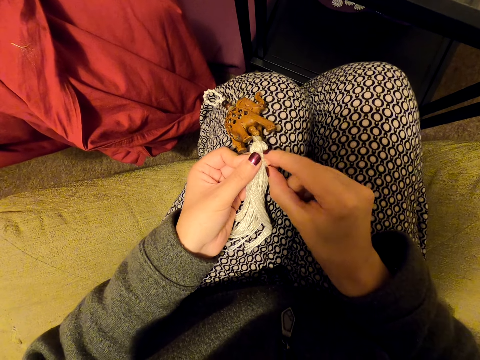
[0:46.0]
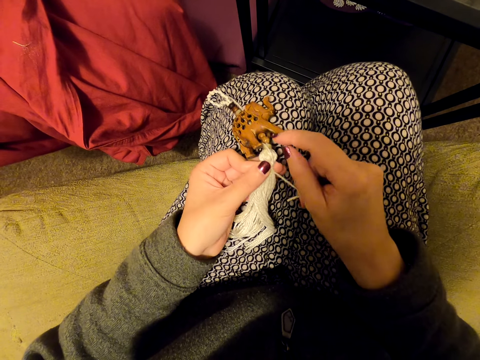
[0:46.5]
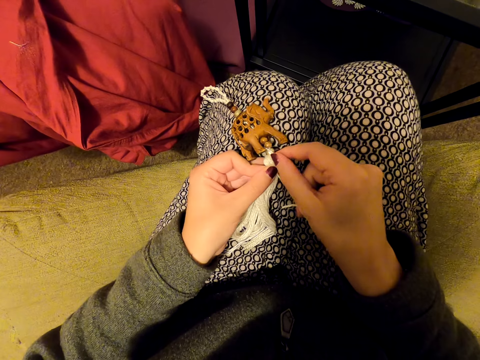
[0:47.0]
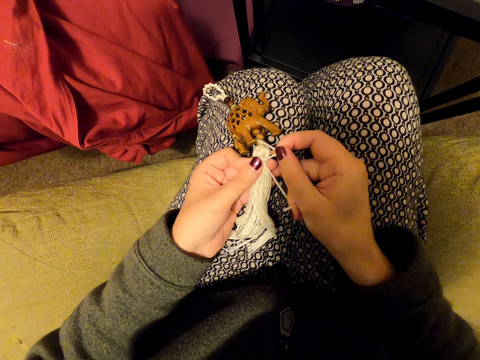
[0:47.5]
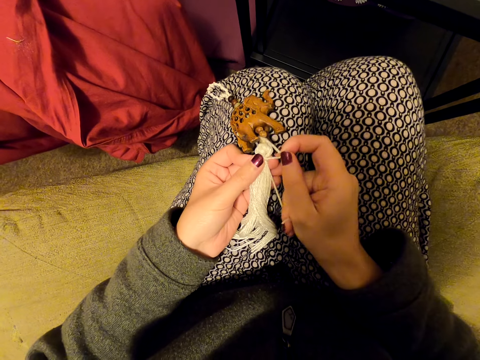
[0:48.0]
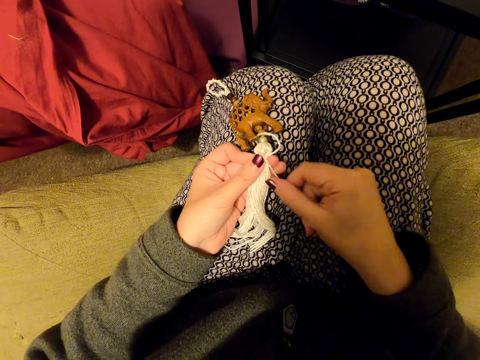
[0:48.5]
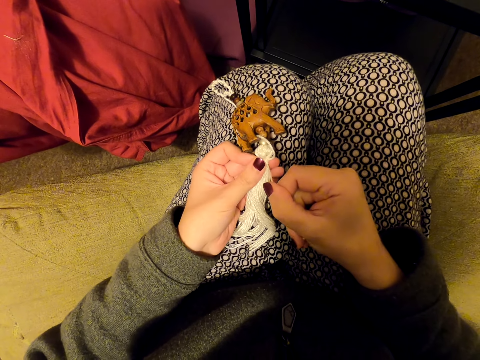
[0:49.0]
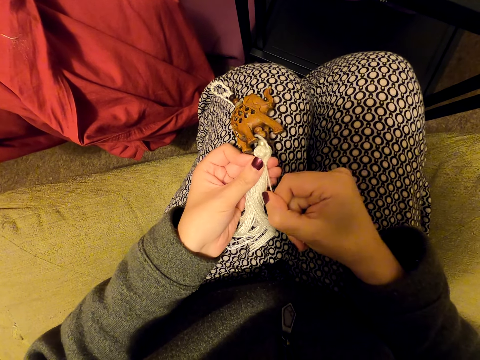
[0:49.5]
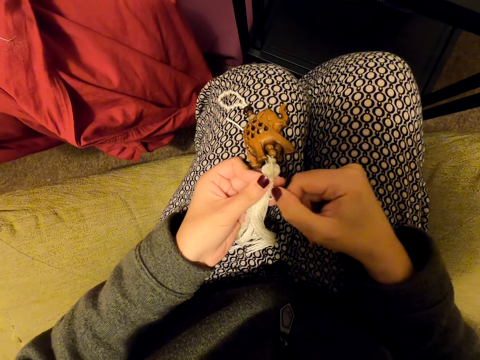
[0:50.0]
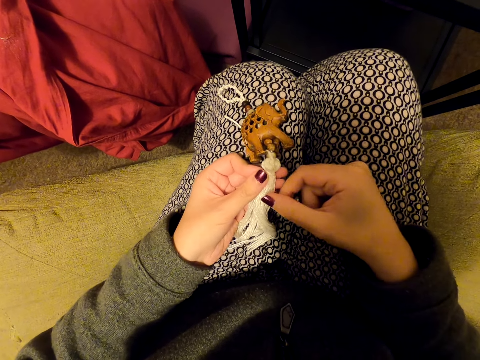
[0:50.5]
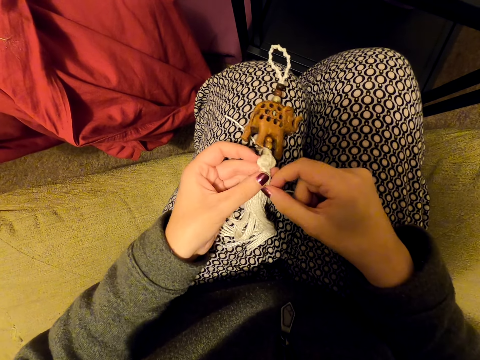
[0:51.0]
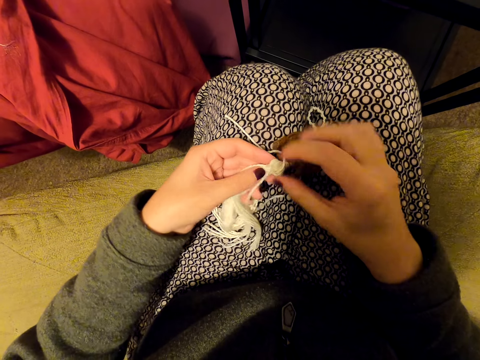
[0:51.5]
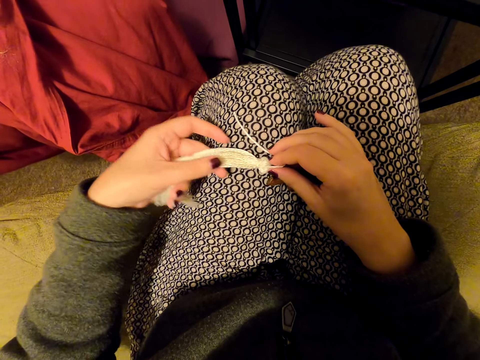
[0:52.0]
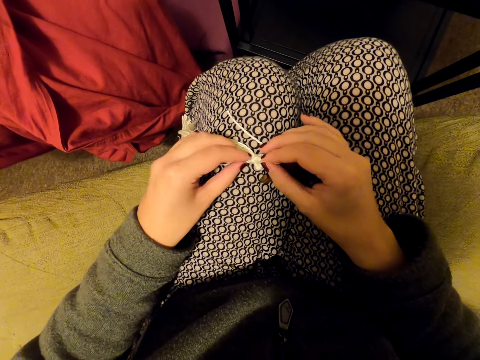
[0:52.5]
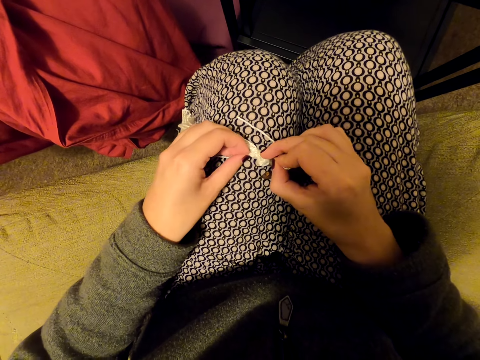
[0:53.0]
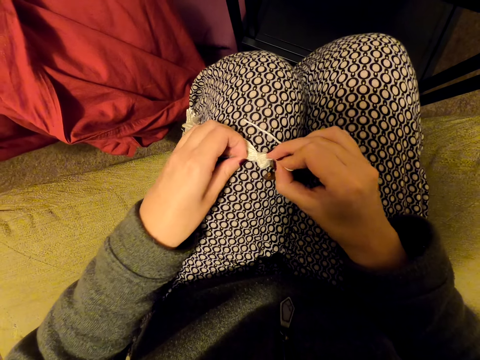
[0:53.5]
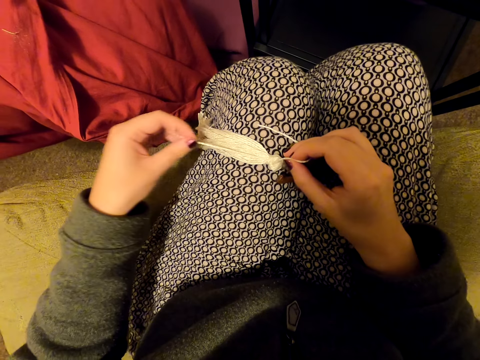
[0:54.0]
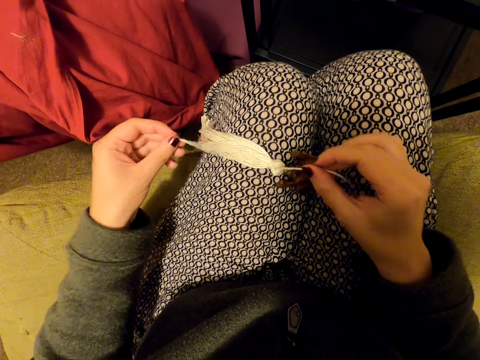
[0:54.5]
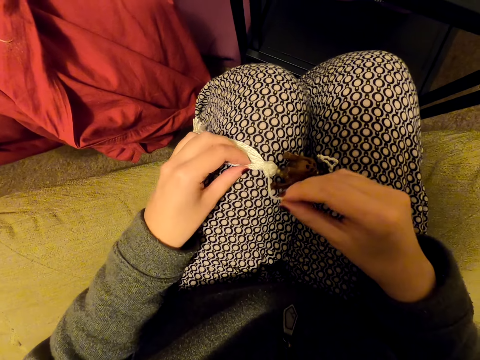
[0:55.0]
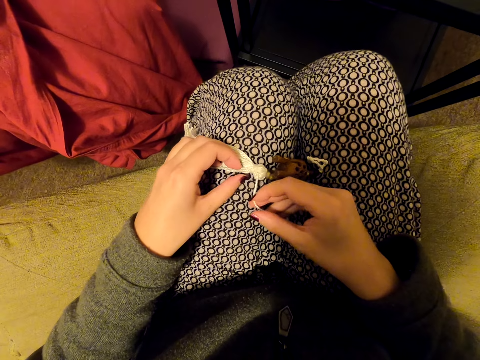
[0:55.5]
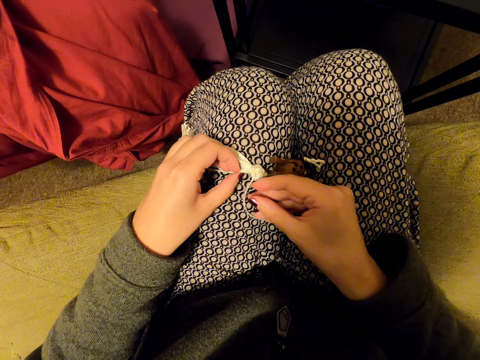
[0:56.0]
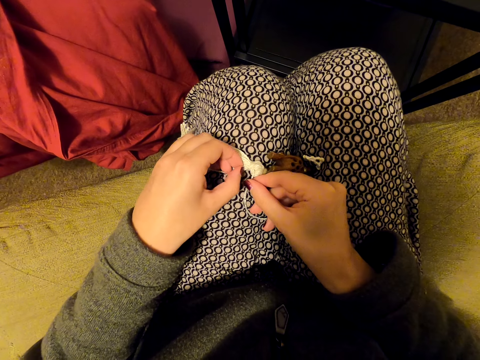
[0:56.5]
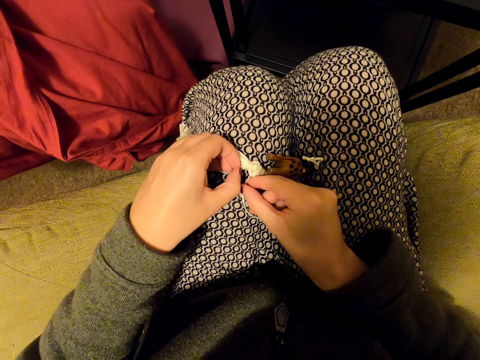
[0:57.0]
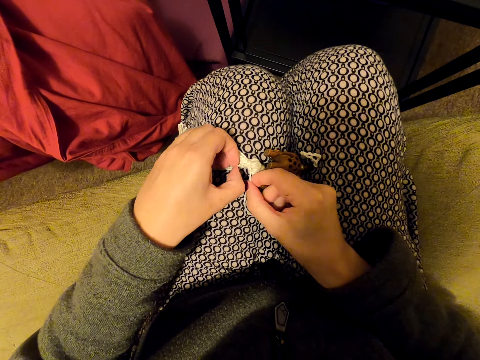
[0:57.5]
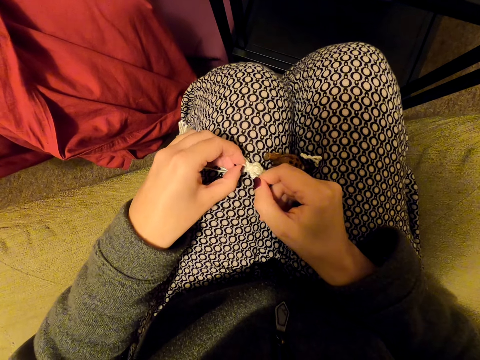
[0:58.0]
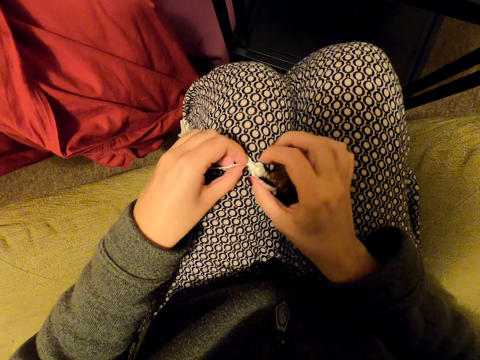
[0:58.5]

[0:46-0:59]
The camera wearer ties a thread on the ornament. They straighten the thread on the ornament.

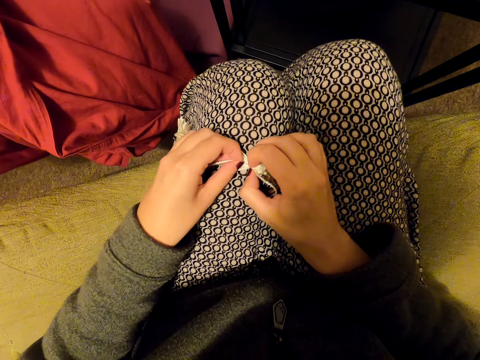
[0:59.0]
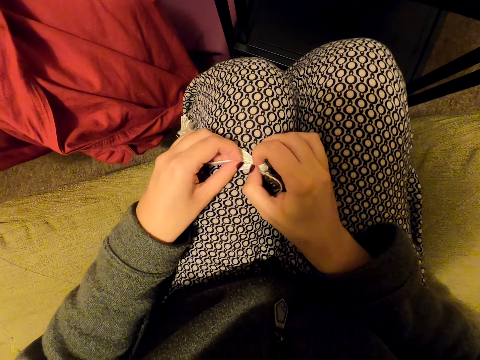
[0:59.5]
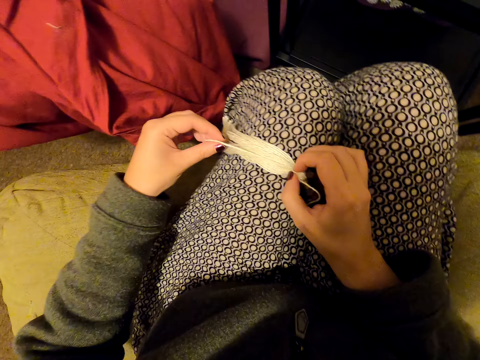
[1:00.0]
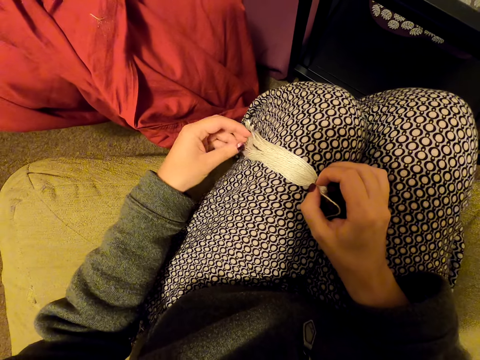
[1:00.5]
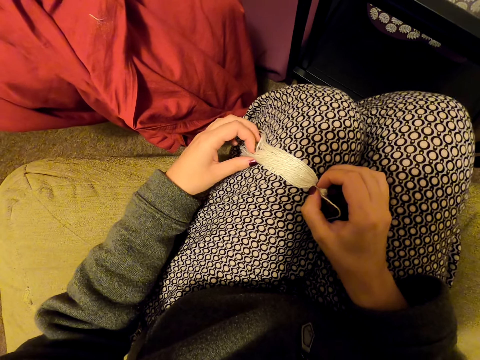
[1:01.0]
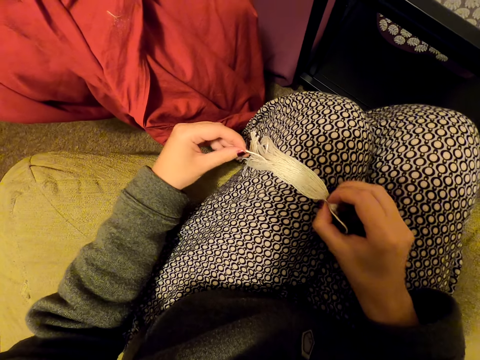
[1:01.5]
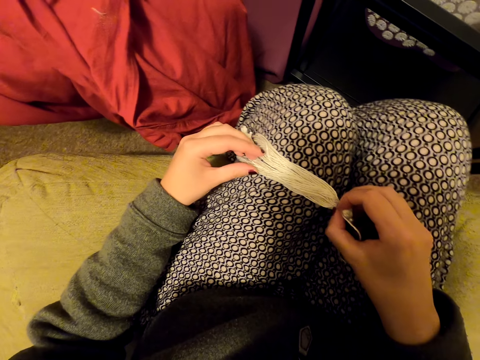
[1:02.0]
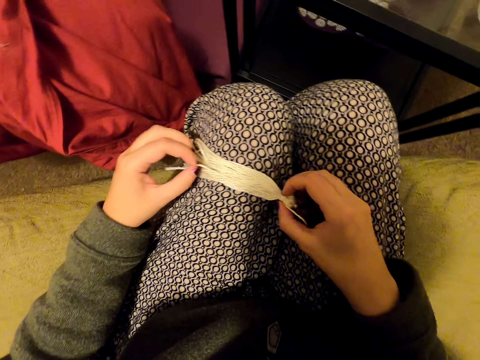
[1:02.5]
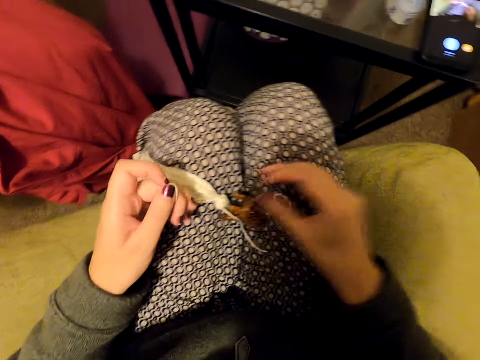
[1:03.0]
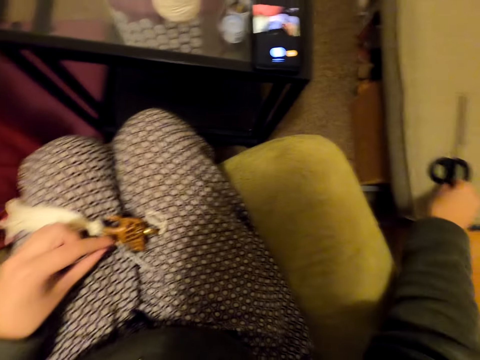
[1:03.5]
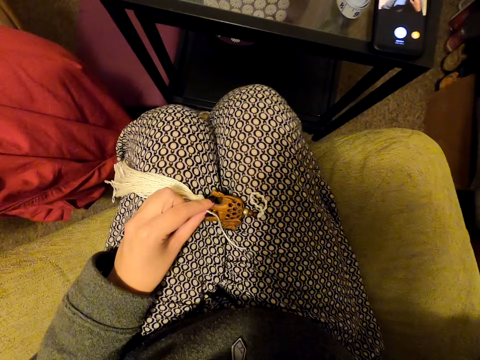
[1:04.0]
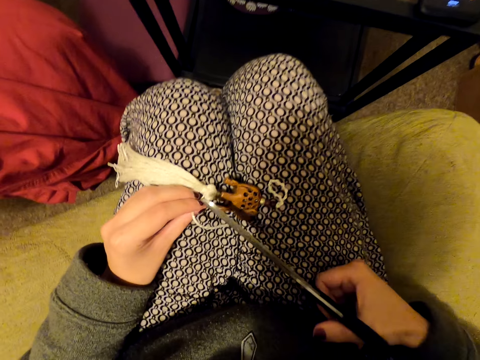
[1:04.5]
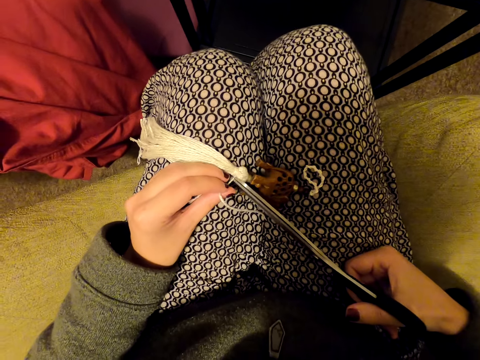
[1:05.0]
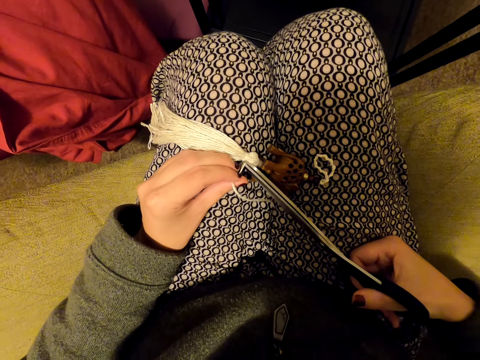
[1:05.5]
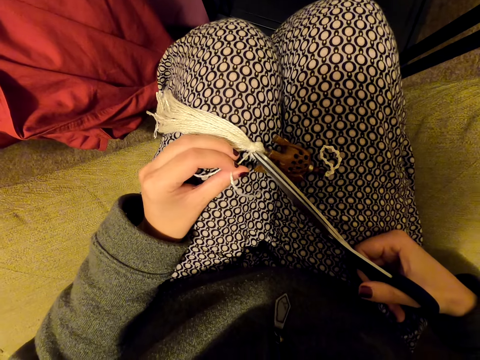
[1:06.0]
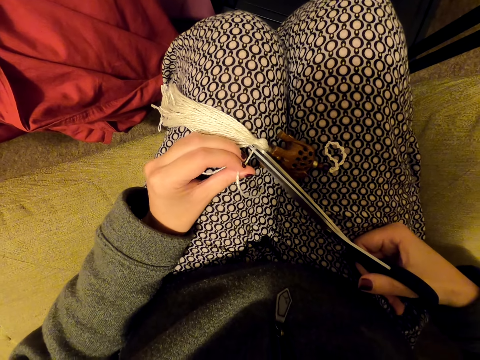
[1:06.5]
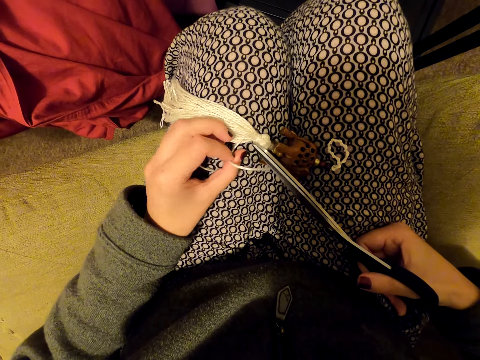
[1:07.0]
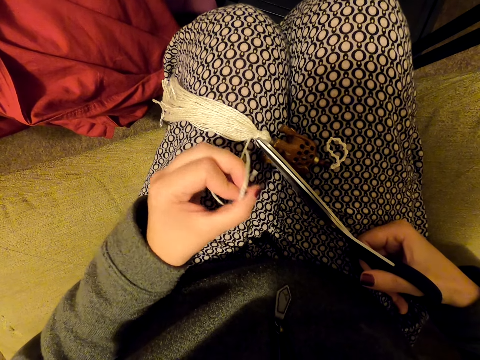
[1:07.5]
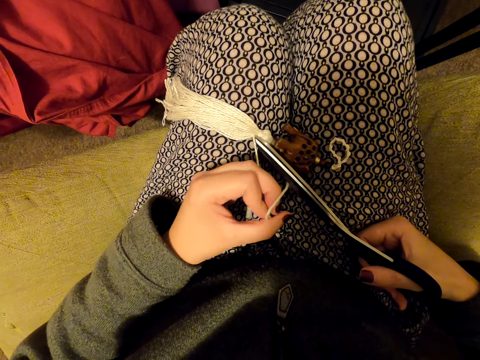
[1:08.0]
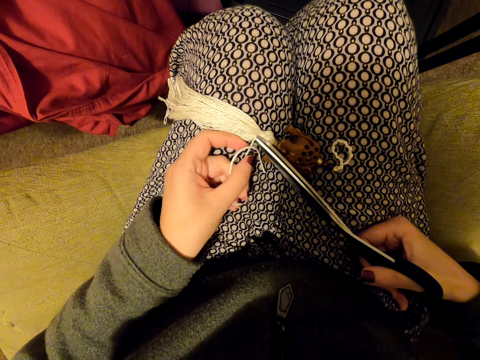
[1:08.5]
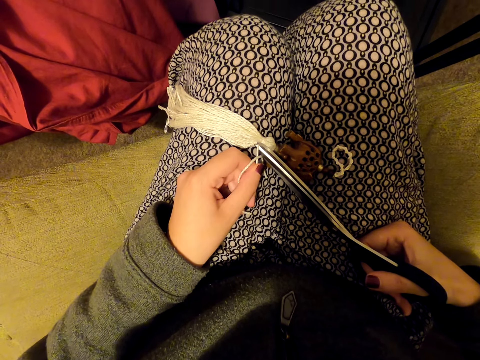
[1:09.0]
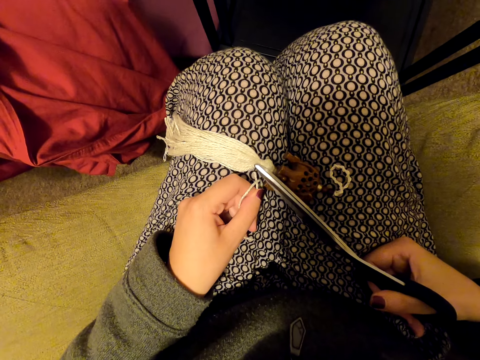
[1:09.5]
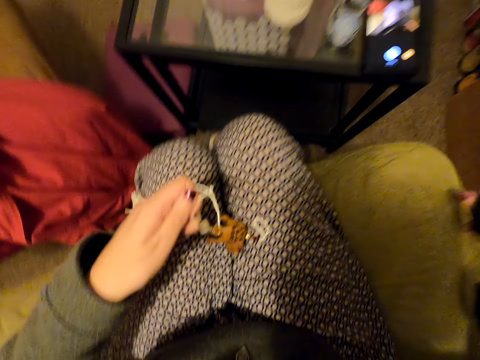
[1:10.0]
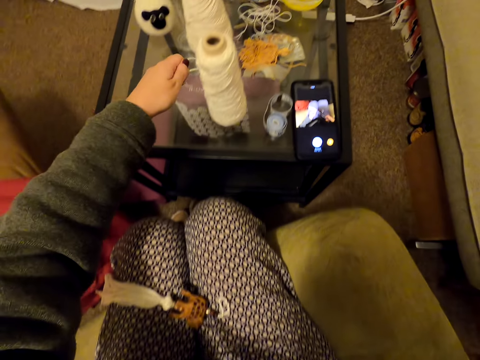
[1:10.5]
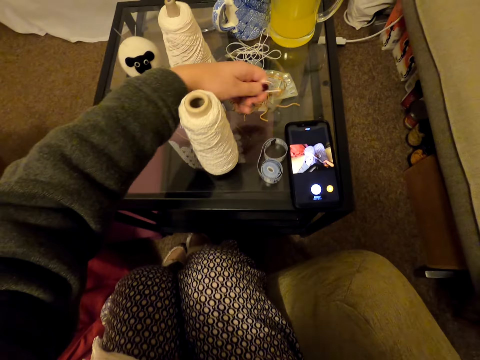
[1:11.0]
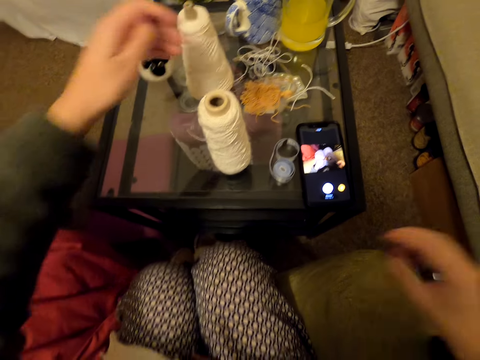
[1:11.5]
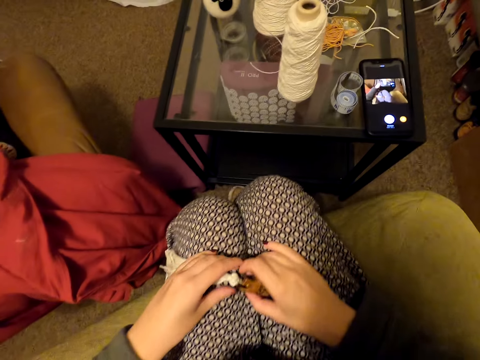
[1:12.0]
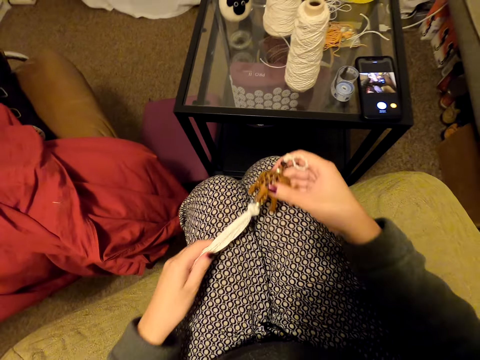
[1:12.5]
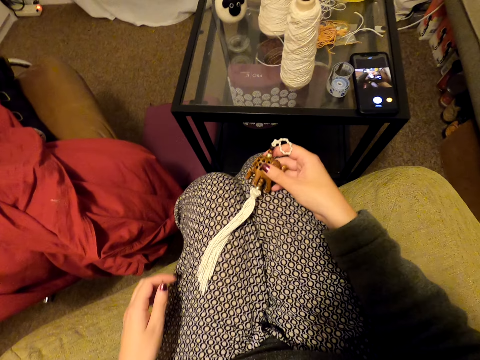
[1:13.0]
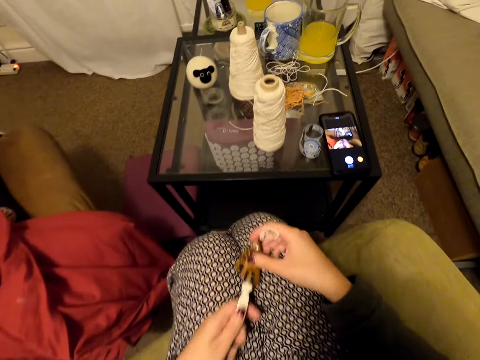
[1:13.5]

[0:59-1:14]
The camera wearer aligns a thread on the ornament. They pick the scissors on a couch. They cut the thread. They move the scissors away. They put the scissors on the couch. They put the pieces of thread on a table. They pick something. They move their hand along the thread. They straighten the thread on the ornament. They move their hand along the thread again.
